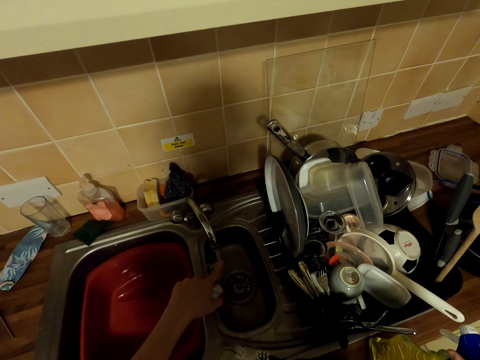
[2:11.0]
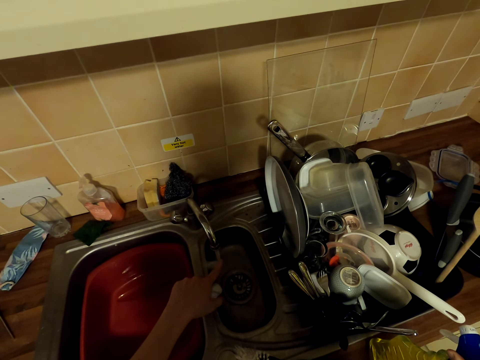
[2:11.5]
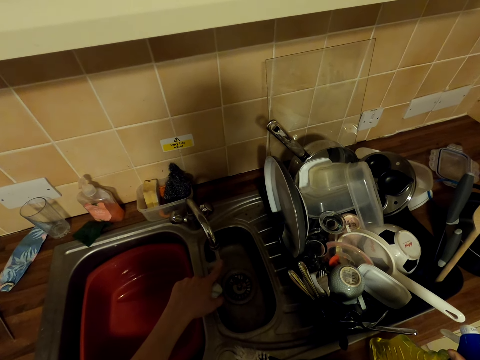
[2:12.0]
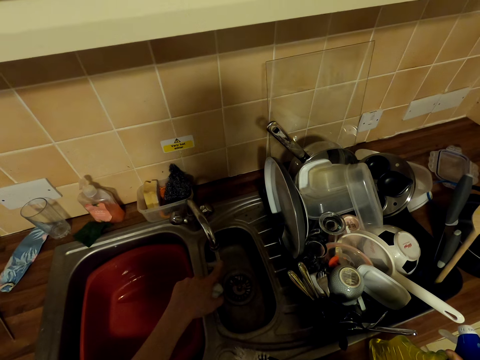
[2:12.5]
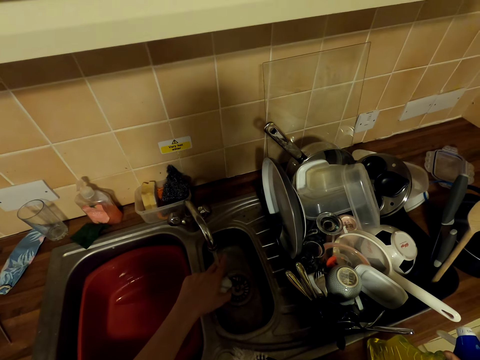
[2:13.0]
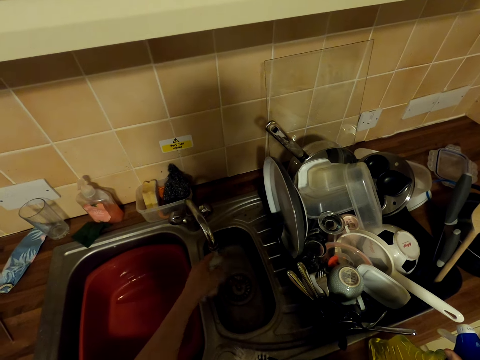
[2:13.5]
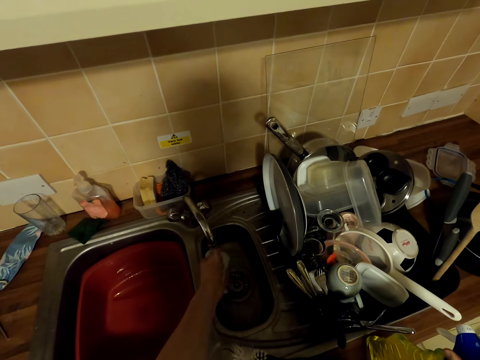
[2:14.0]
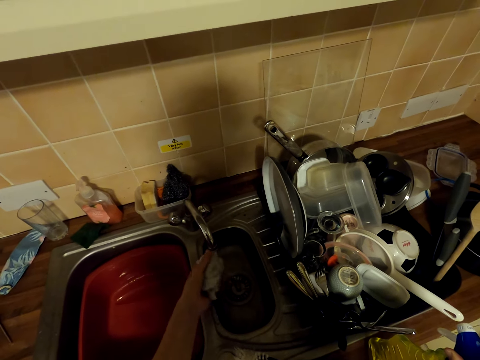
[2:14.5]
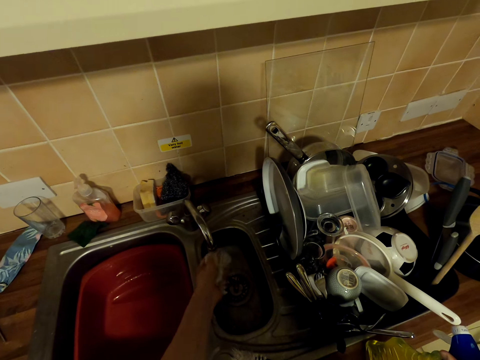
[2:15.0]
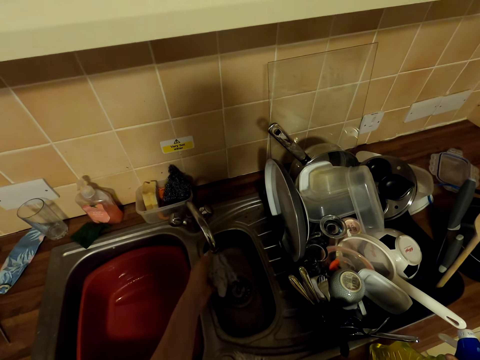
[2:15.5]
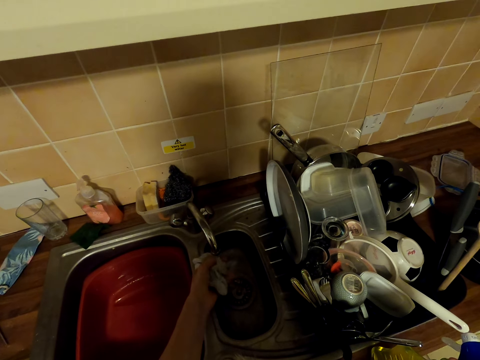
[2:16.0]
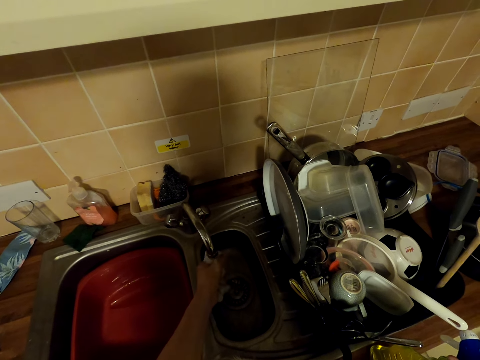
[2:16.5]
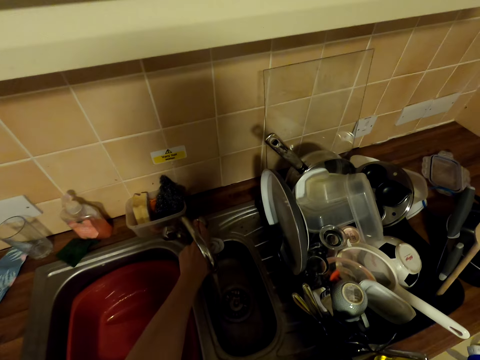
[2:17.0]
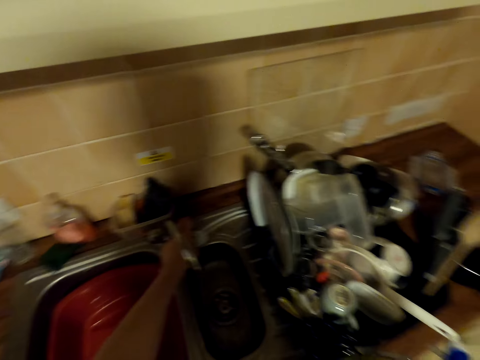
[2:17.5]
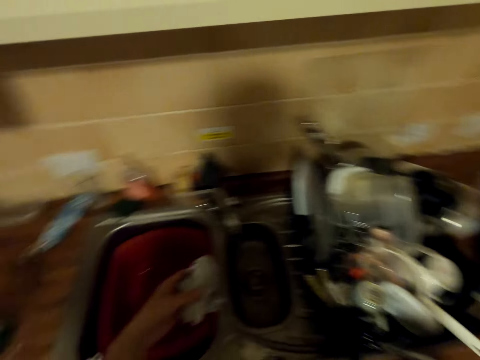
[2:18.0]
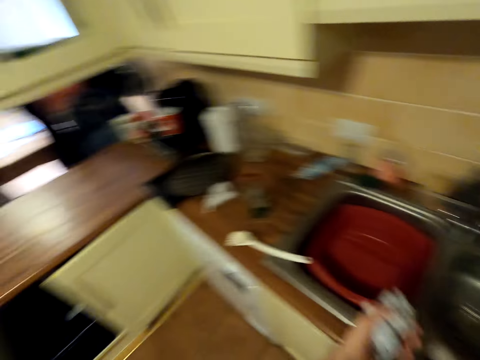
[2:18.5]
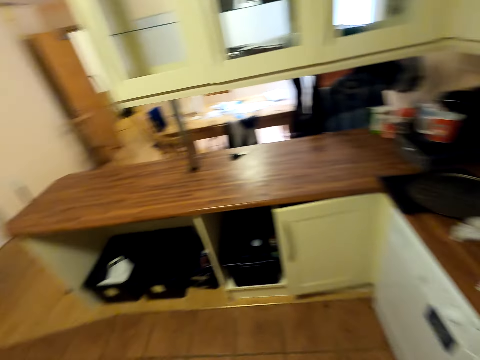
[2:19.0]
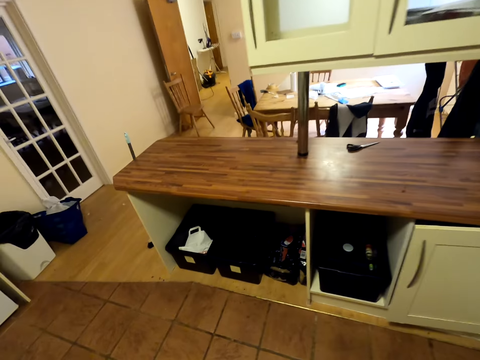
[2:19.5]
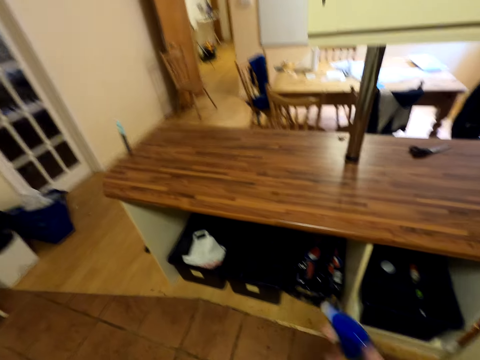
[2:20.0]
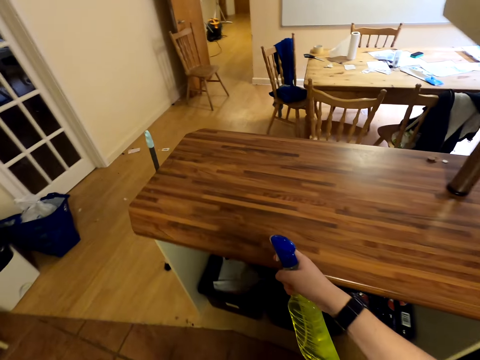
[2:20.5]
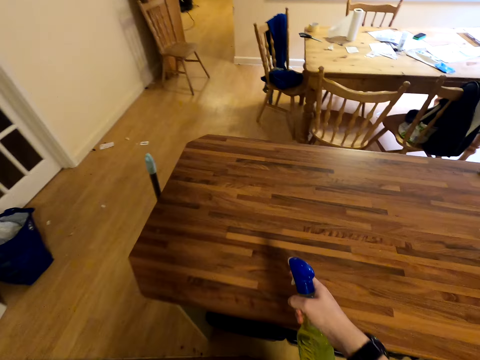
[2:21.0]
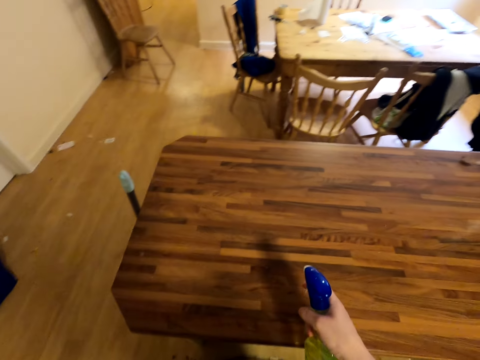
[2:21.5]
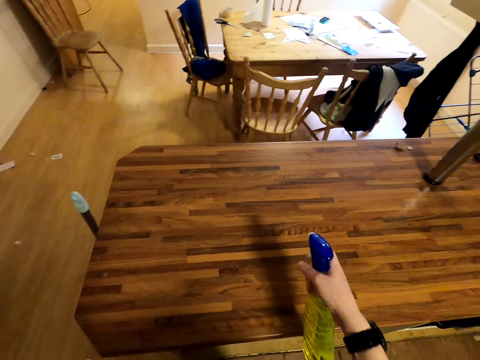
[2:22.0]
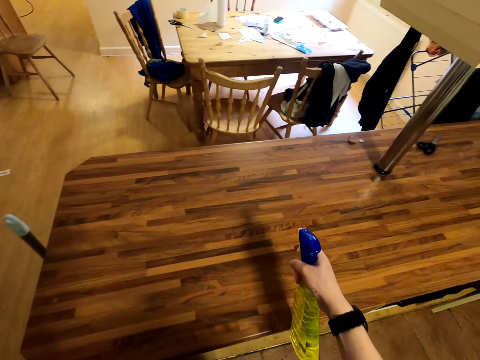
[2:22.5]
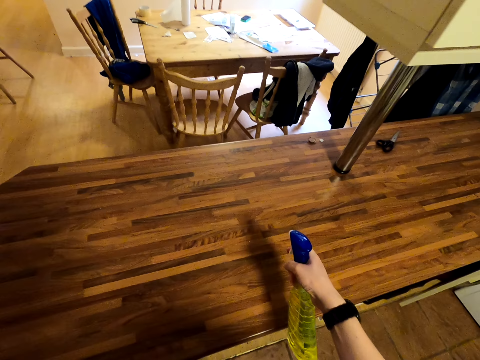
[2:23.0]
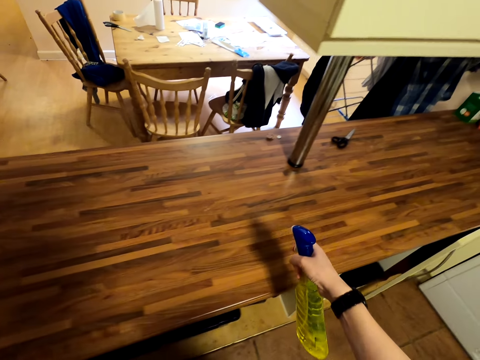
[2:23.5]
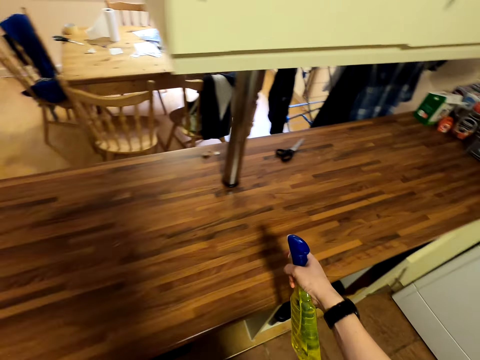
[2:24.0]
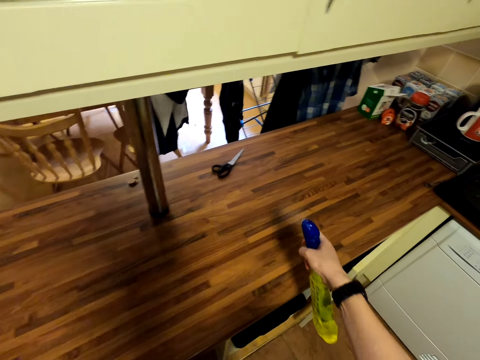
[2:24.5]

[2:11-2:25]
The camera wearer does something. They wring the washing towel. They wash the cloth. They turn off the tap. They walk around. They spray on the counter top.

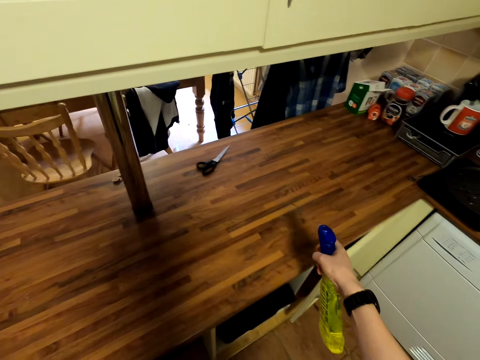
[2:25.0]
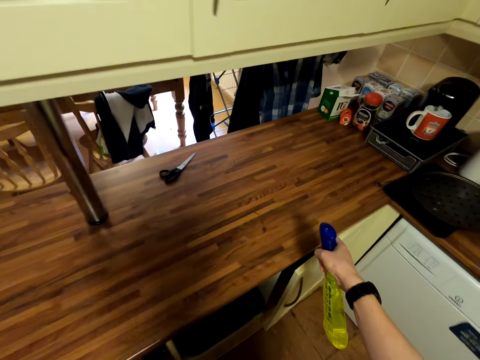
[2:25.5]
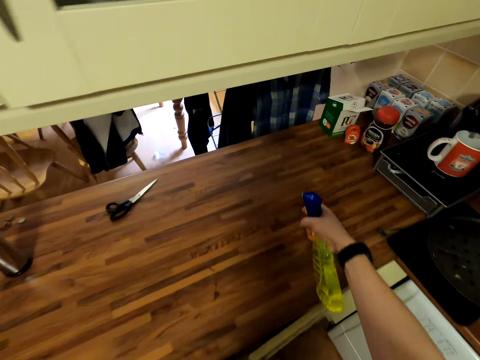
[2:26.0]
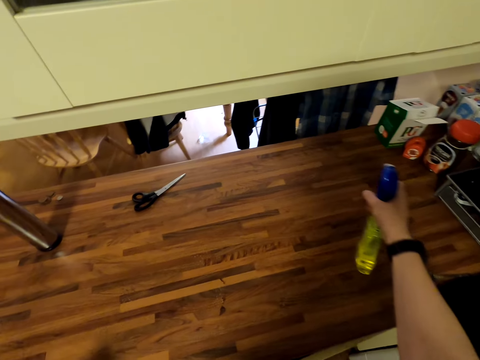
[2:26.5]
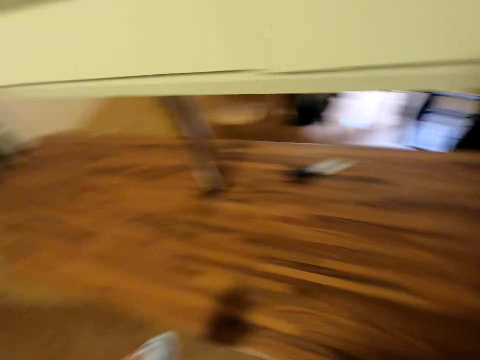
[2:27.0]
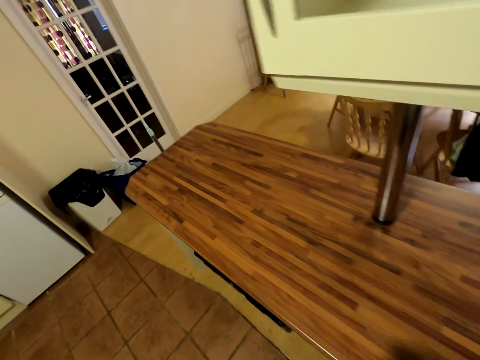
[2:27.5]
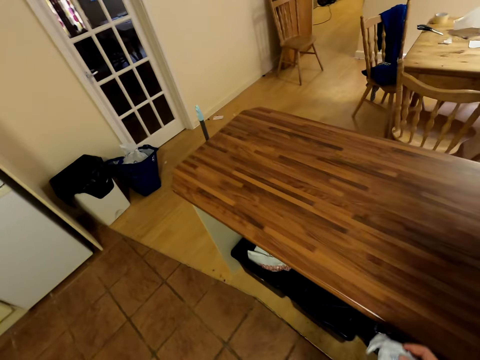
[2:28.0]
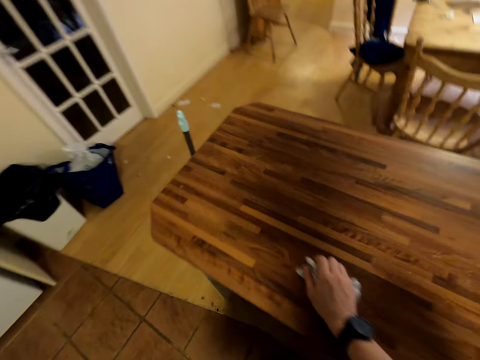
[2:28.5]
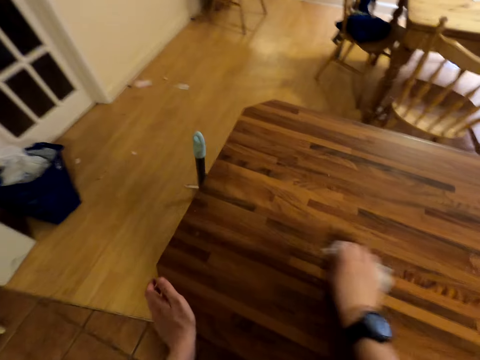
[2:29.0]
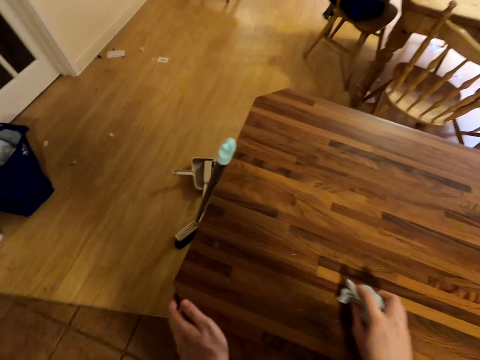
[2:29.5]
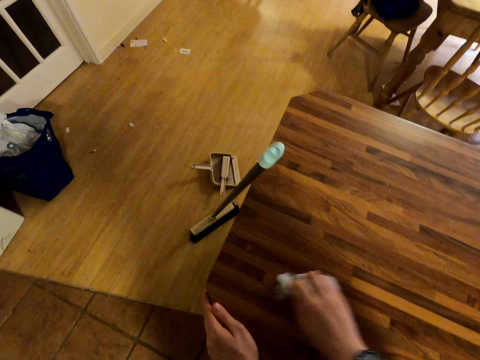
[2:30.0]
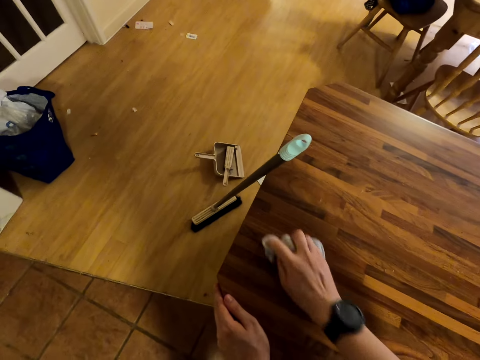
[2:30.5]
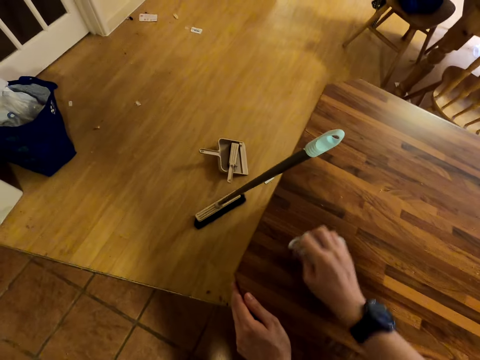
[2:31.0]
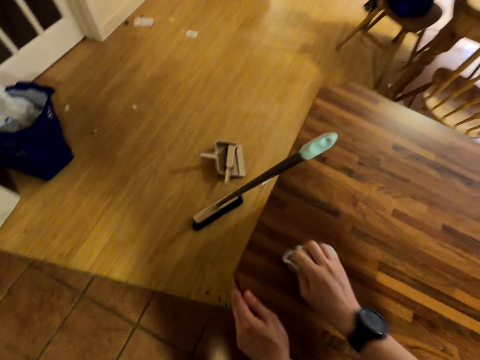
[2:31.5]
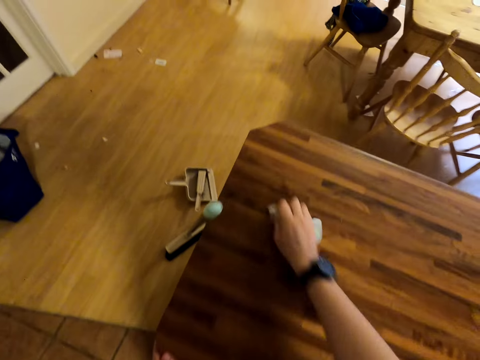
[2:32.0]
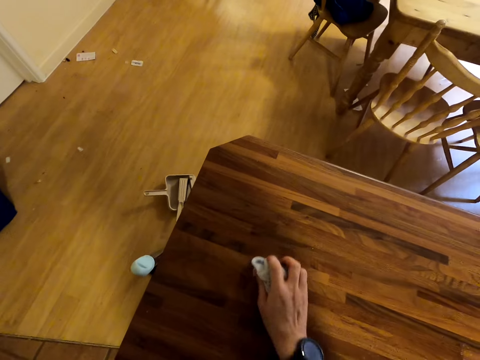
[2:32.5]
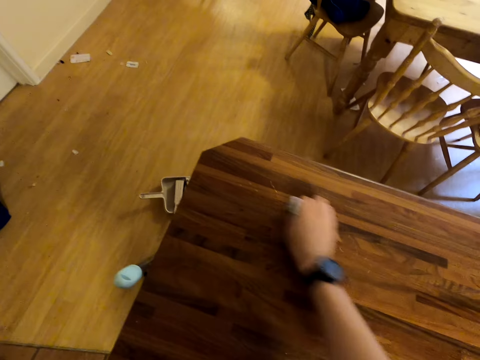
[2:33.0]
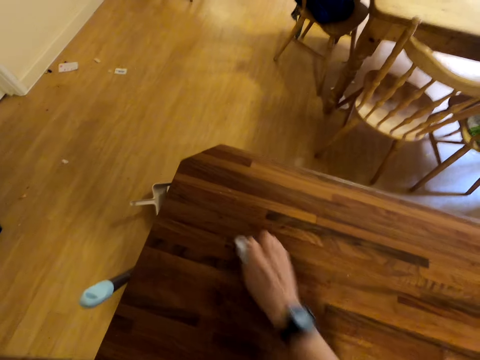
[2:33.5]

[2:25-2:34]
The camera wearer wipes the counter top with a wiping towel.

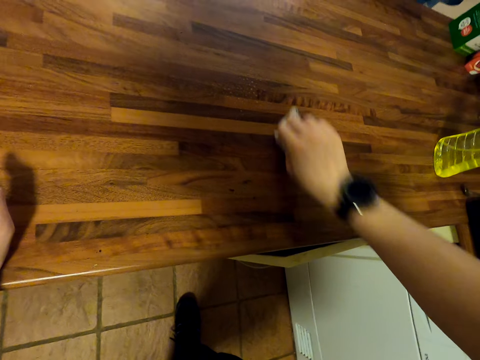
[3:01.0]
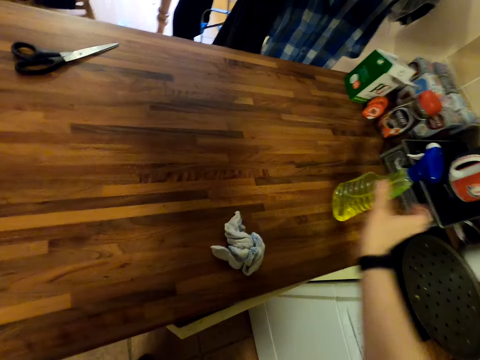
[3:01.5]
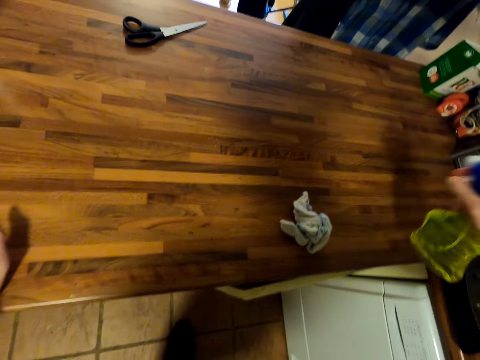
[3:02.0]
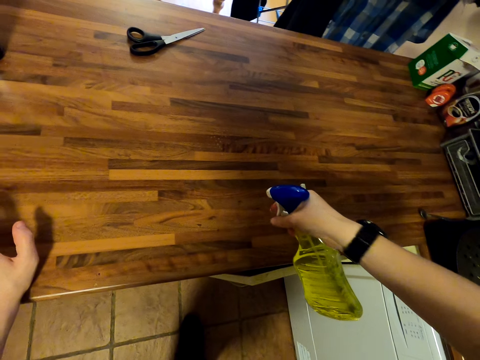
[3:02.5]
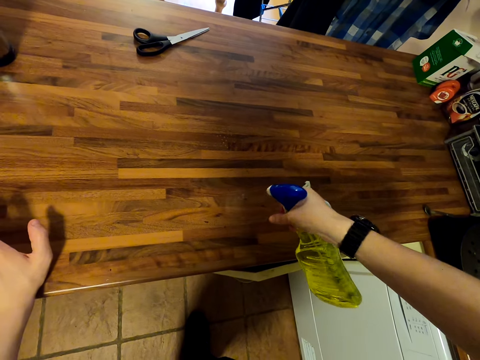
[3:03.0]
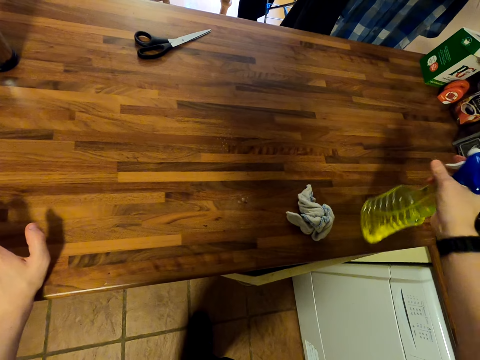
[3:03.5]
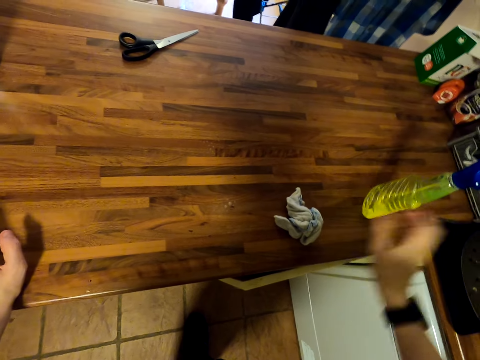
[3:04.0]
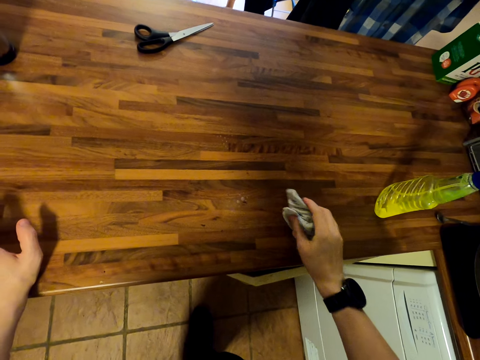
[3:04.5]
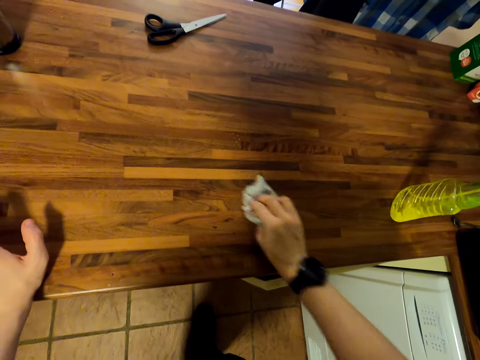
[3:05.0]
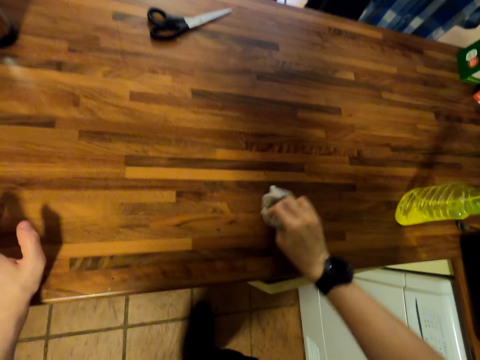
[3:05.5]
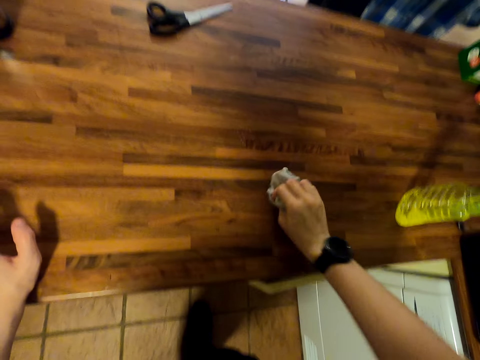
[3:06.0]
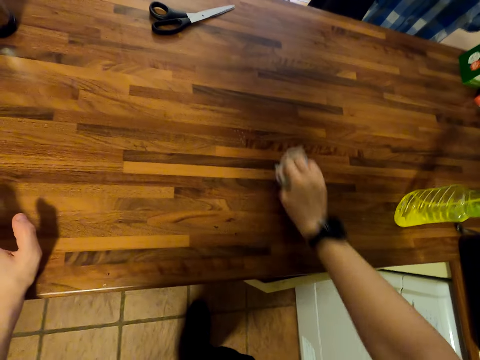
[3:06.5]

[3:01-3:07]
The camera wearer sprays on the counter top. They wipe on the cabinet with a cloth.
